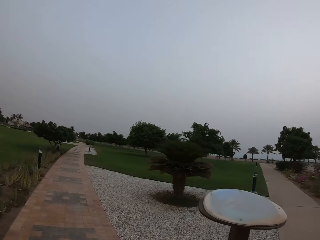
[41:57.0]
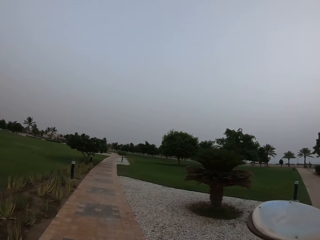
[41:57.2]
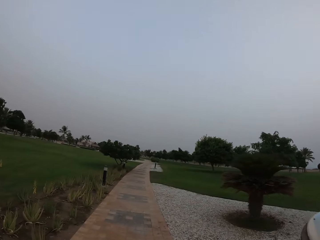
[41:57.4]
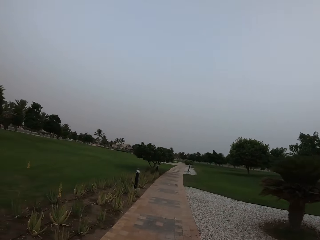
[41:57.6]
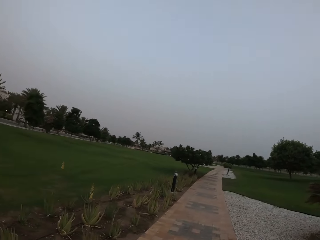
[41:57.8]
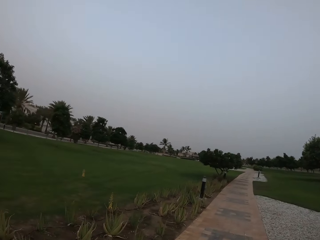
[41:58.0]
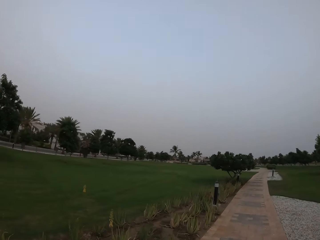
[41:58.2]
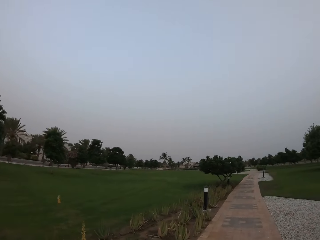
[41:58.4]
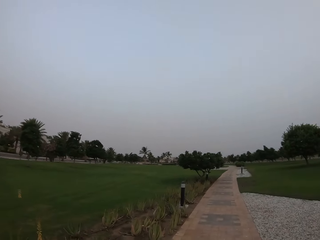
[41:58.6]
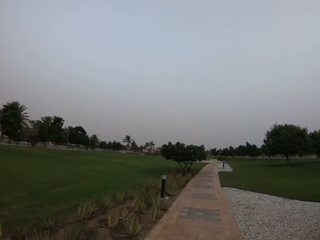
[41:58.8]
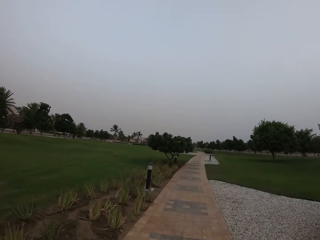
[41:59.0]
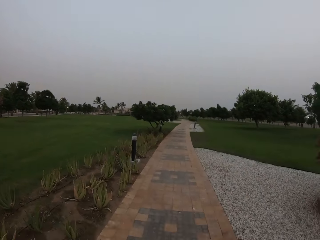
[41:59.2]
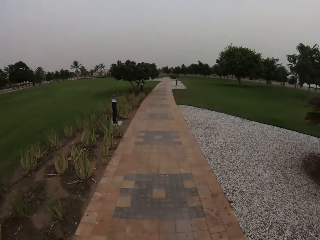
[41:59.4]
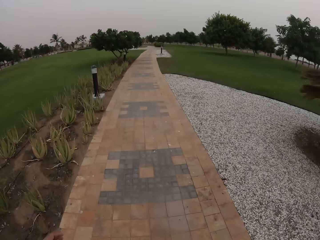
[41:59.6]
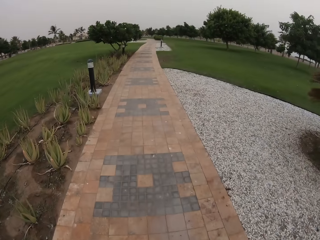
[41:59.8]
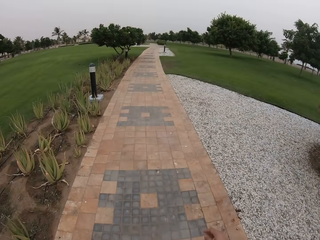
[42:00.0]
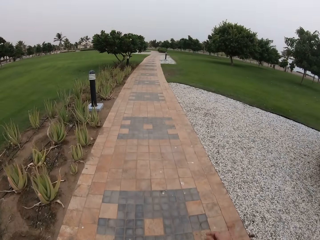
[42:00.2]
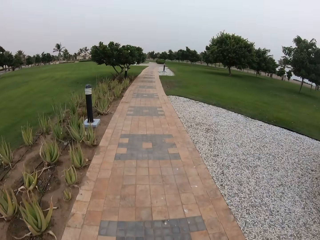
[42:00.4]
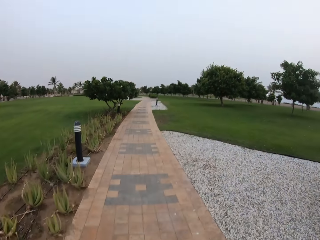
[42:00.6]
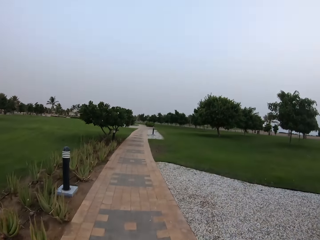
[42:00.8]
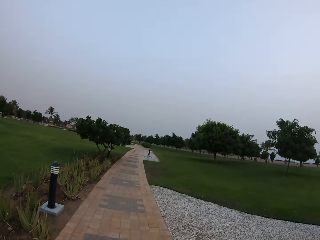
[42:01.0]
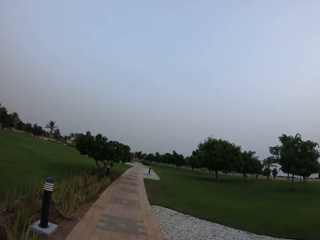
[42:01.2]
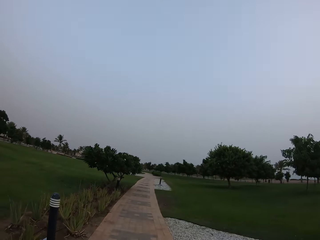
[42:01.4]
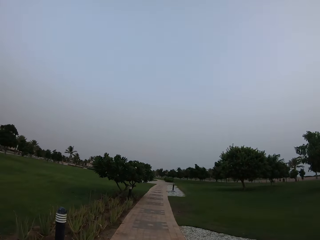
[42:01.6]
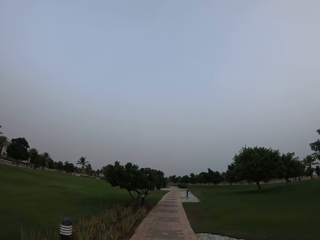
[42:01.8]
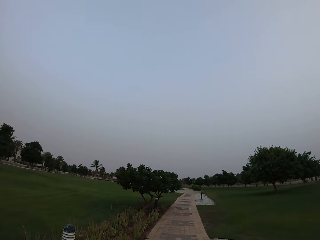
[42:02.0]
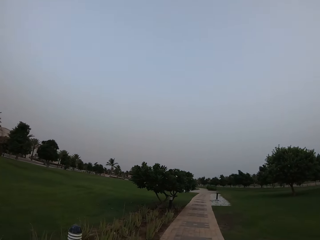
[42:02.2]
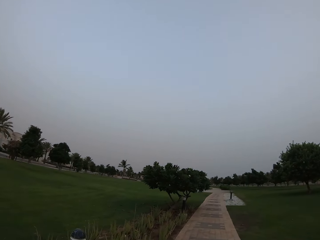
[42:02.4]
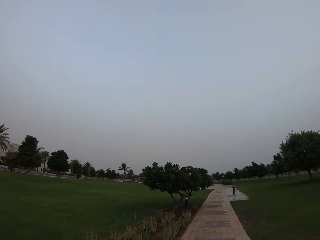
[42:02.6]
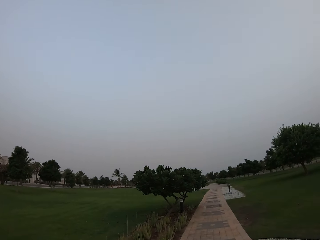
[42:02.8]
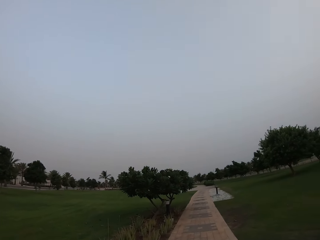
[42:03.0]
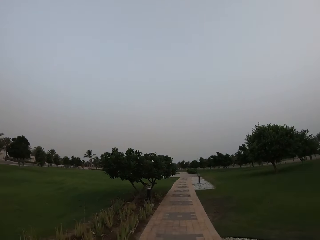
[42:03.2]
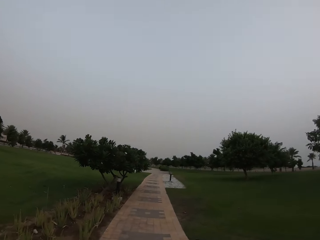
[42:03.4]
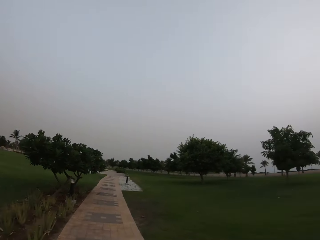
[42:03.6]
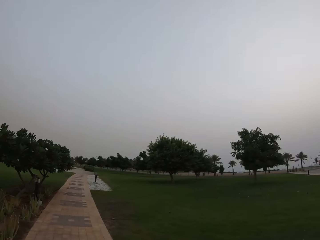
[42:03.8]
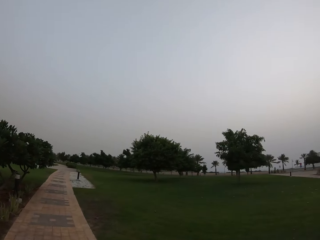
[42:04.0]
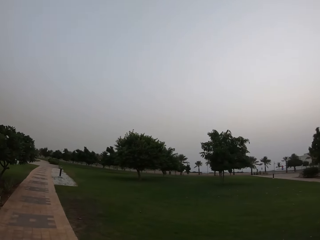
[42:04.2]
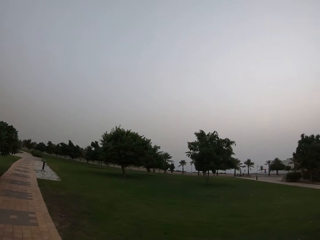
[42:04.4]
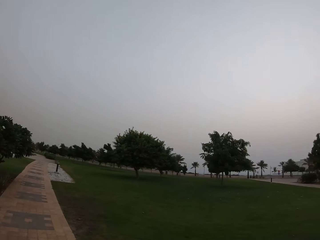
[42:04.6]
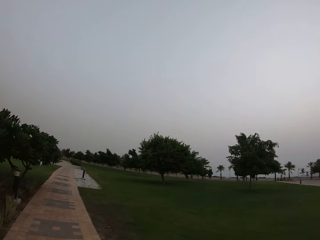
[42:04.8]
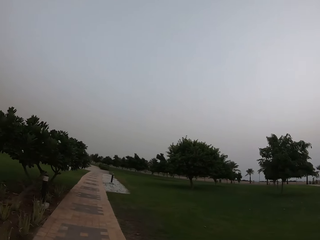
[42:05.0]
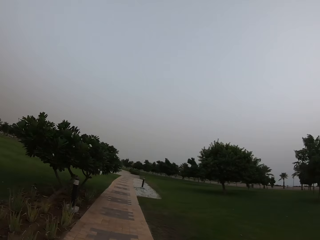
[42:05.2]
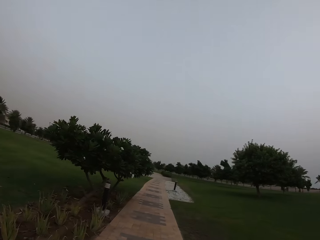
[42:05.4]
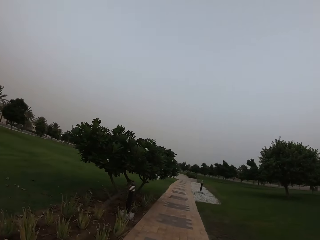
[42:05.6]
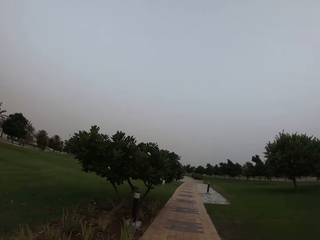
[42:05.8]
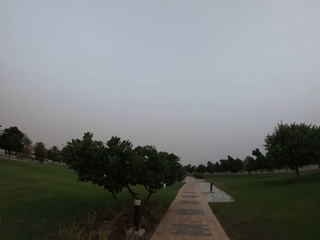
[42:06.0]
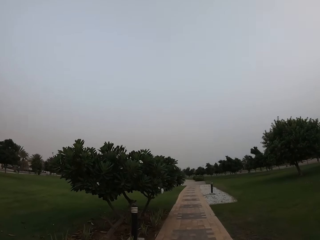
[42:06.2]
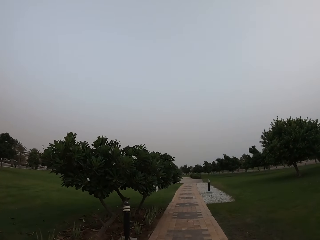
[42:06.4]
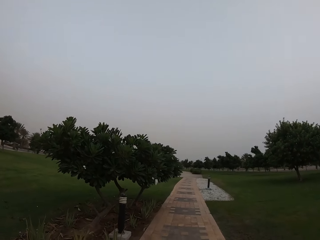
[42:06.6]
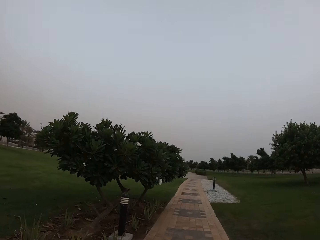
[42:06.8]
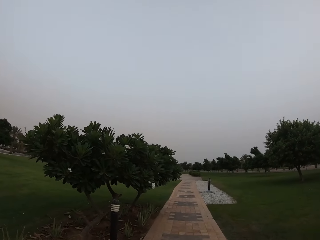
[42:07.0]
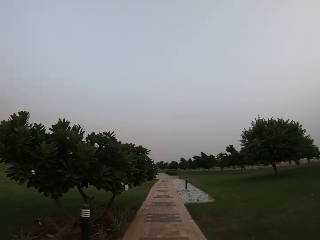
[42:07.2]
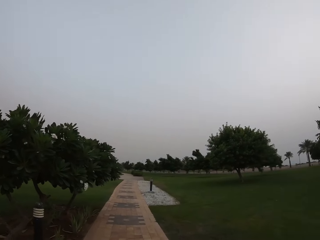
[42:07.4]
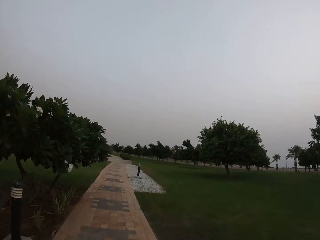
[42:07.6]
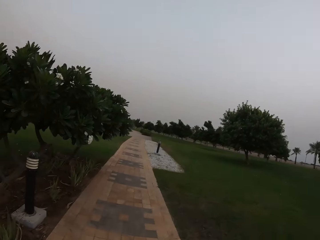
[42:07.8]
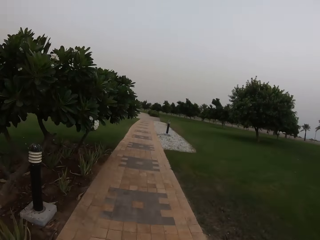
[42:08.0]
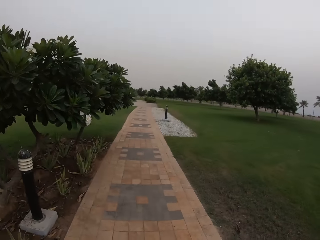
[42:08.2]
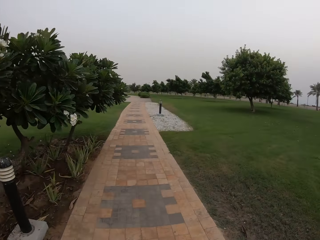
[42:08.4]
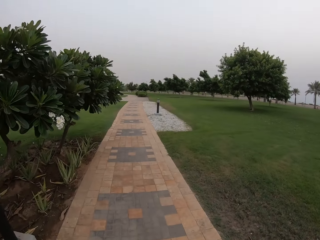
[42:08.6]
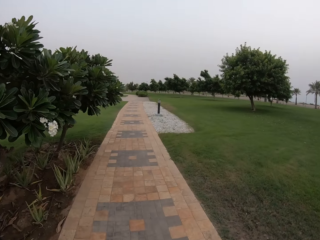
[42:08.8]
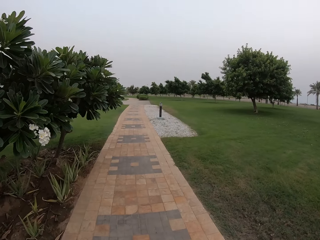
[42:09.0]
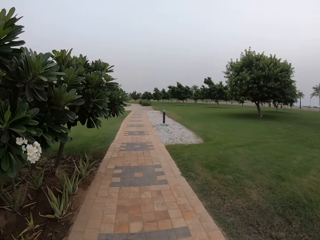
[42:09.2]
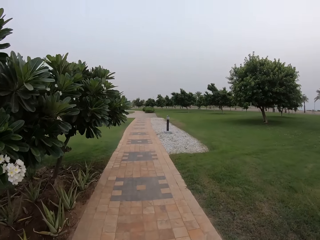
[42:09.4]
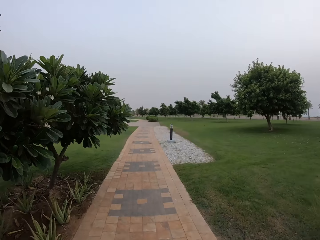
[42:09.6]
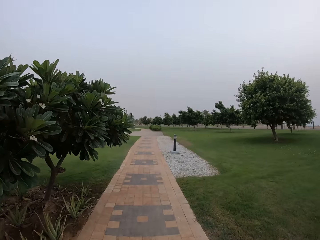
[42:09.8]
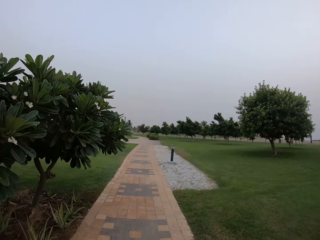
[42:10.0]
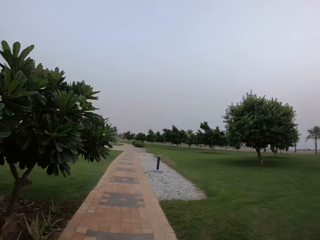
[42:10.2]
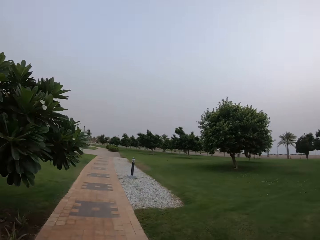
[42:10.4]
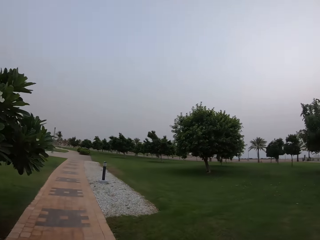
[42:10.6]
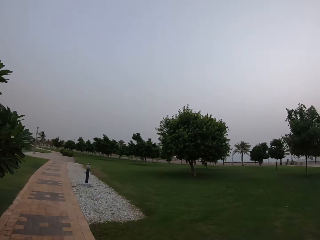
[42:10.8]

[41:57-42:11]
The camera wearer looks around. They walk around. They look down. They look upright. They look around. They walk around.

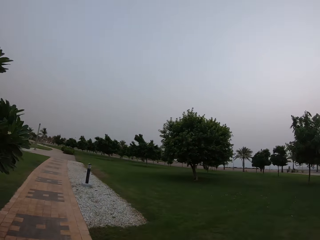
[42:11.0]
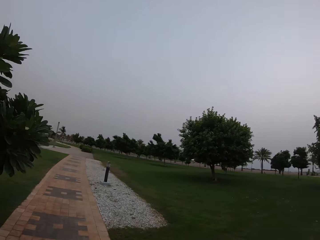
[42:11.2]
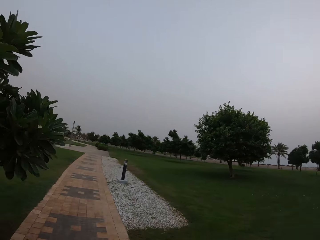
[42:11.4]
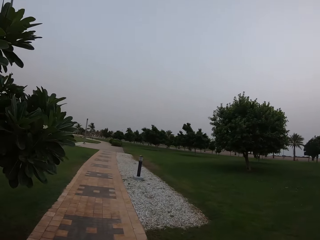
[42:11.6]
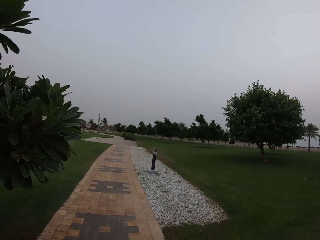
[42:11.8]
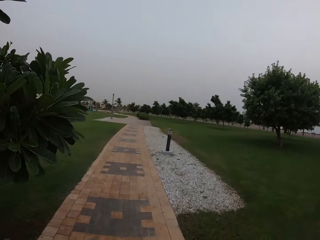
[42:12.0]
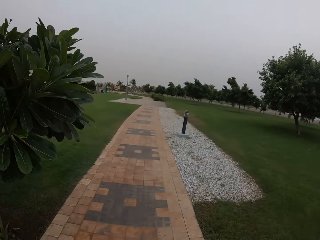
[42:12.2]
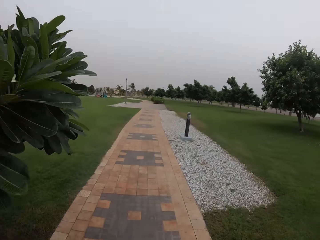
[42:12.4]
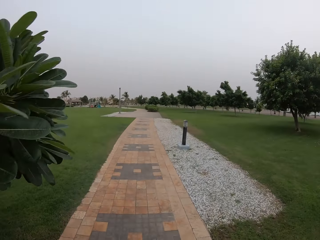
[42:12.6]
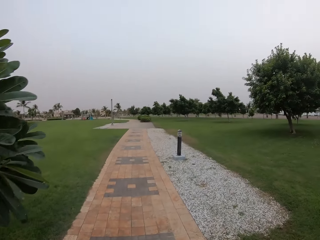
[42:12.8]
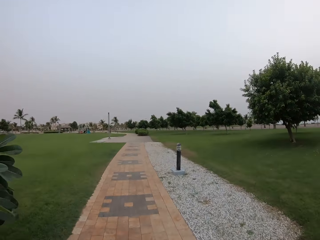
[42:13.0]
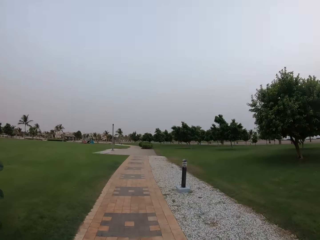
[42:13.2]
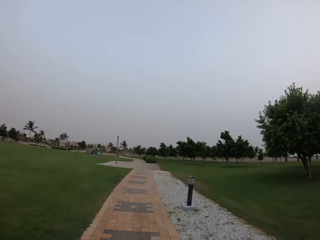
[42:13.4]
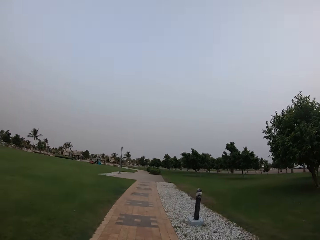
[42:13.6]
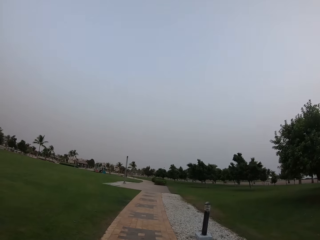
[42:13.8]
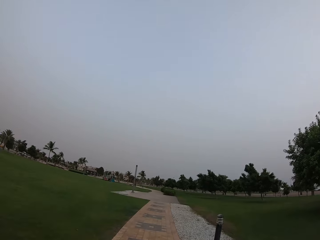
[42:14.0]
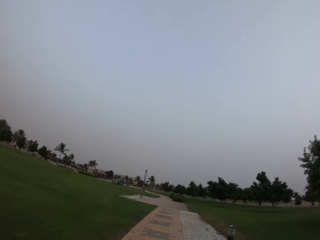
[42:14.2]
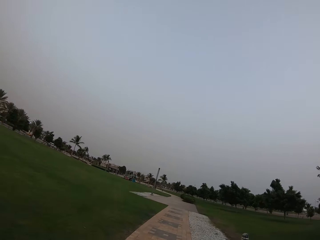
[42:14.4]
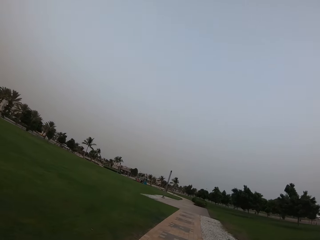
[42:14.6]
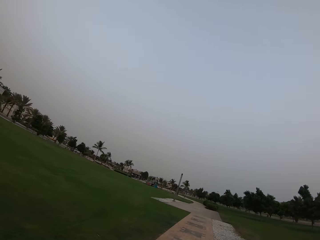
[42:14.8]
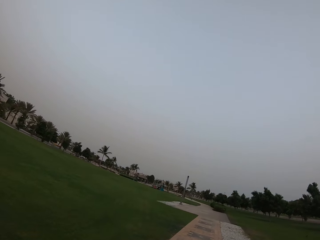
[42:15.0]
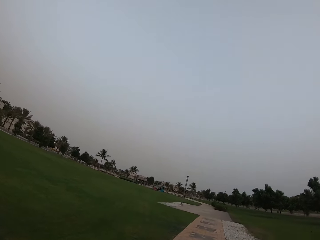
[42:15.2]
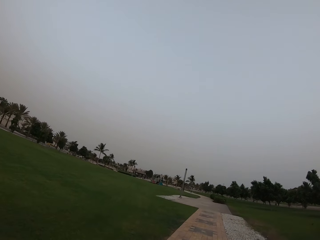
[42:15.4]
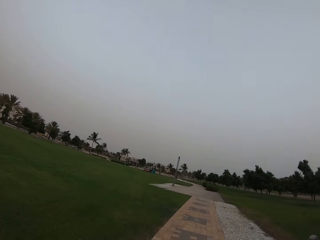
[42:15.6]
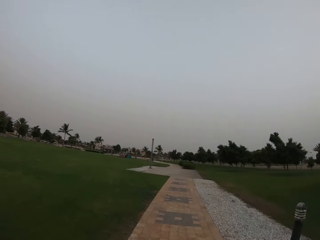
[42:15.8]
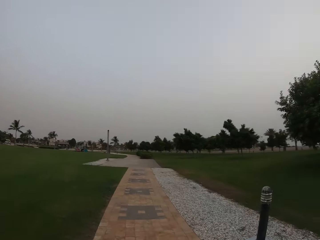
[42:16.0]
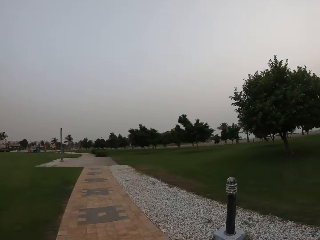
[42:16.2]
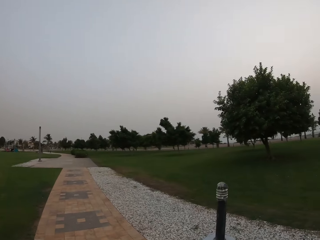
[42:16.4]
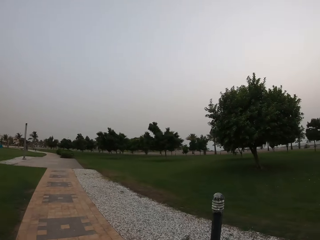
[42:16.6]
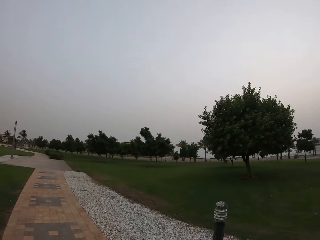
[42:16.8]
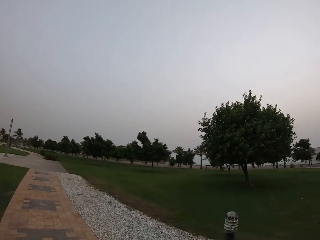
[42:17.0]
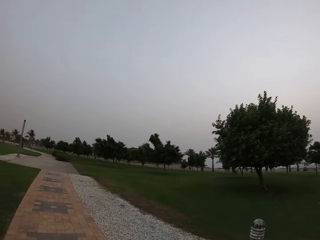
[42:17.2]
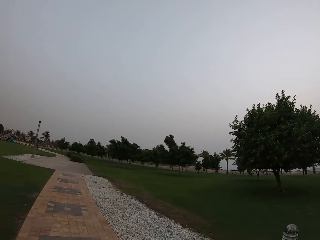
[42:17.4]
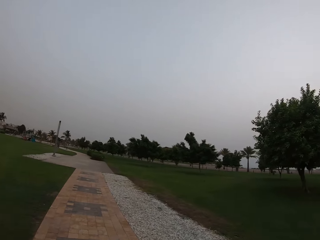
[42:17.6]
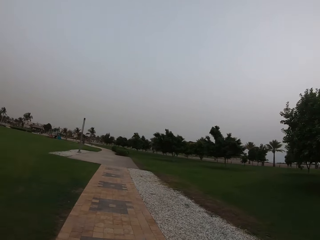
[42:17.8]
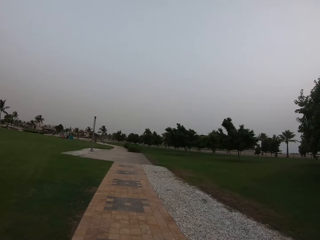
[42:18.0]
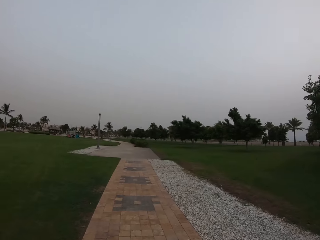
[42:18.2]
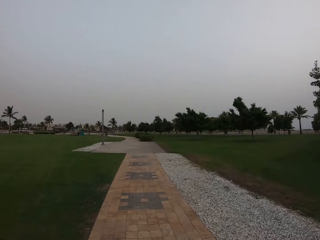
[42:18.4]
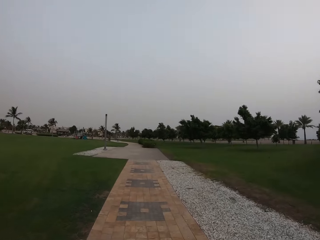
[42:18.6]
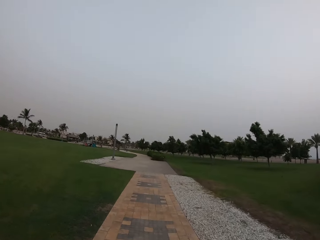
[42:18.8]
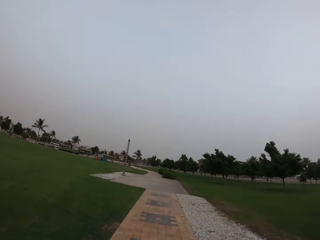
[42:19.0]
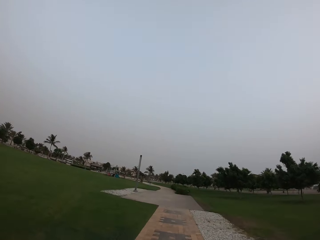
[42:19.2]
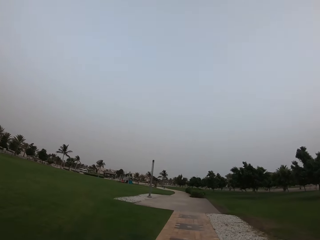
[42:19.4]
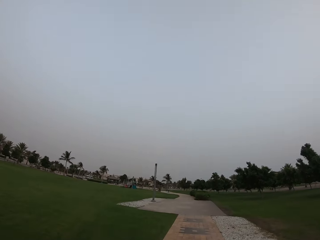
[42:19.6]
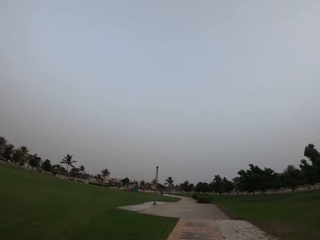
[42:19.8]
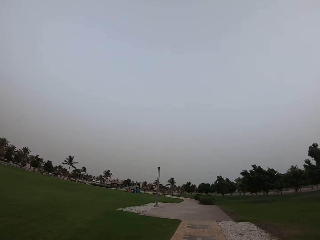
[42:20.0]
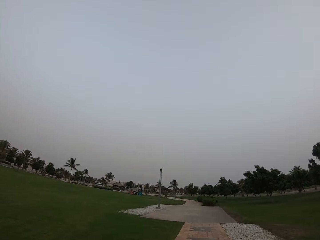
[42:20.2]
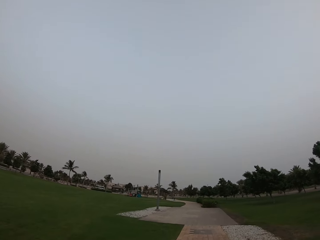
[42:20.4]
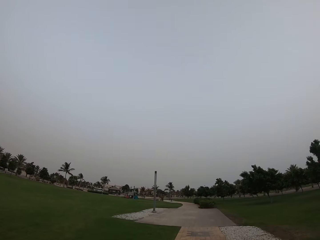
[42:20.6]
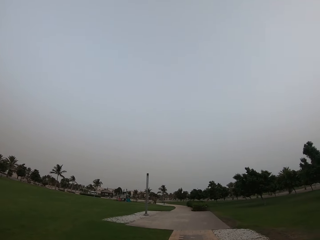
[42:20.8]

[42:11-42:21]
The camera wearer looks around. They walk around.
